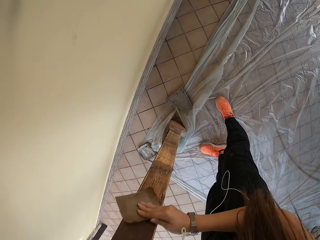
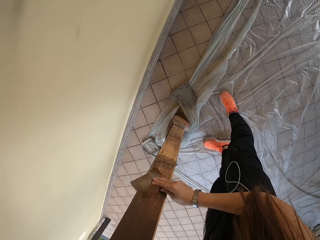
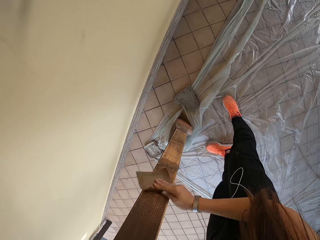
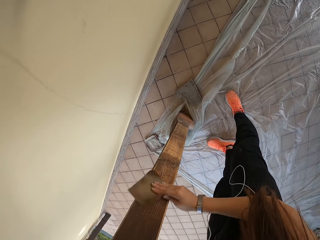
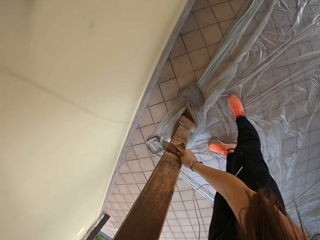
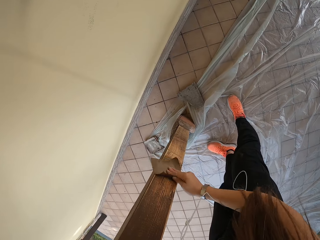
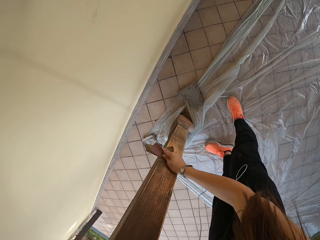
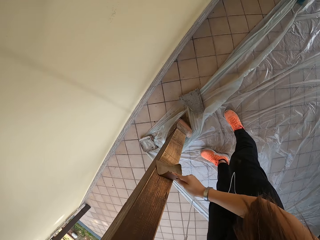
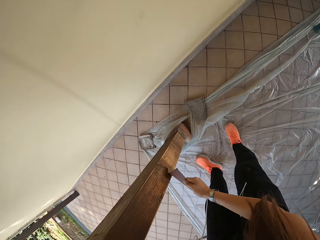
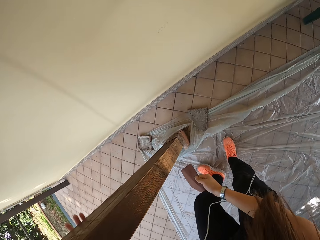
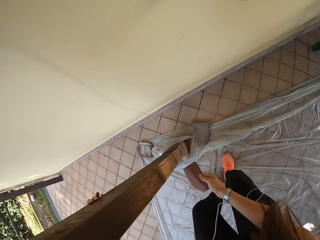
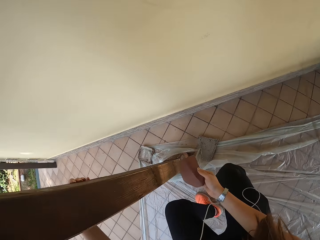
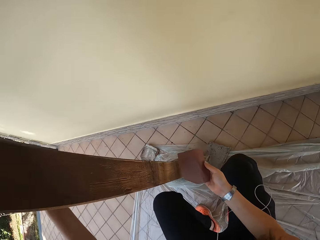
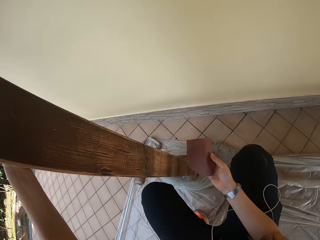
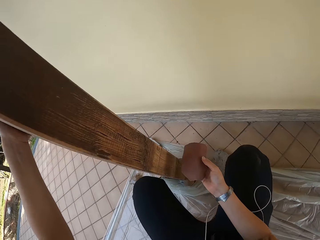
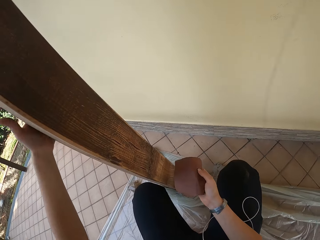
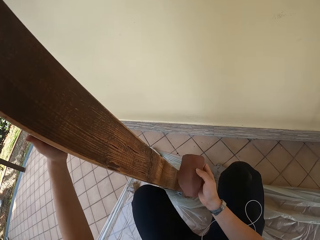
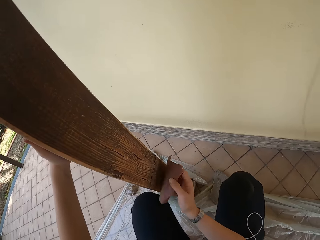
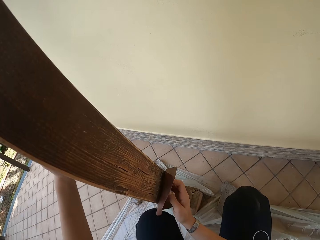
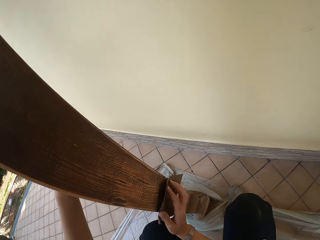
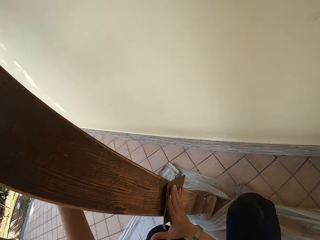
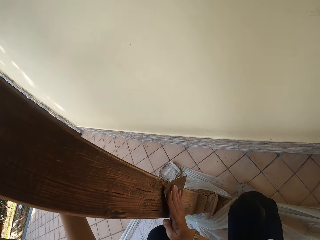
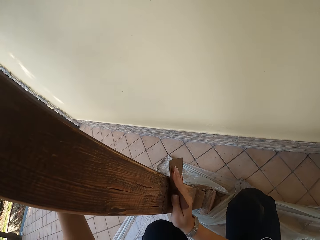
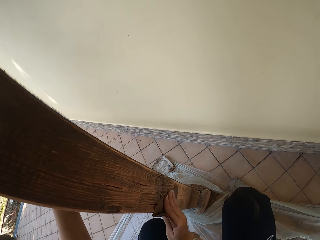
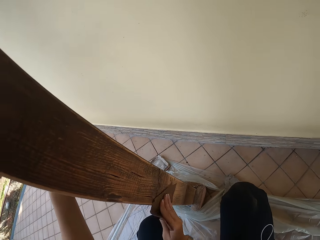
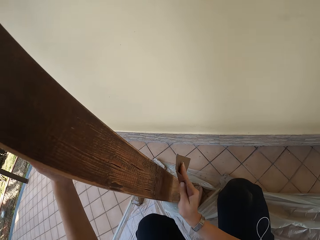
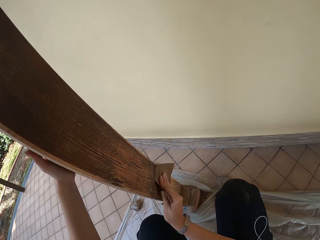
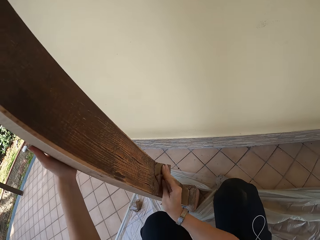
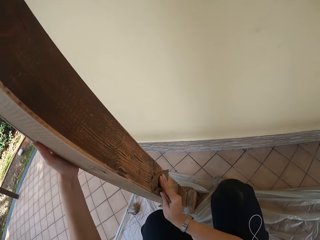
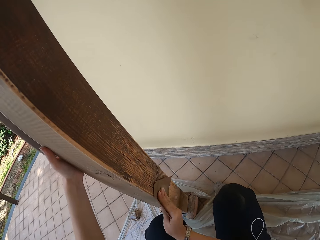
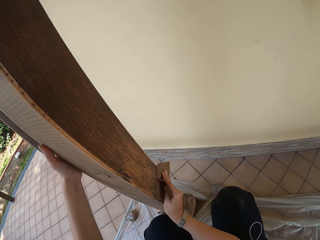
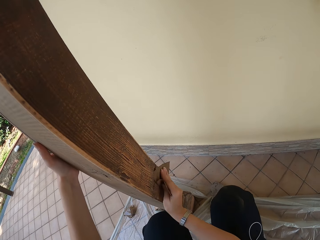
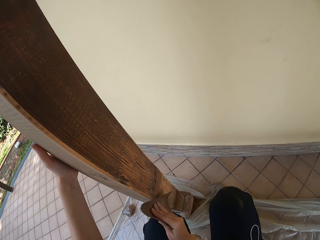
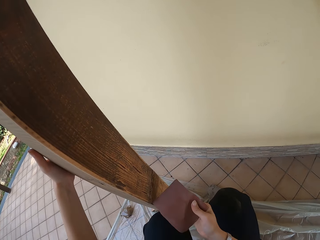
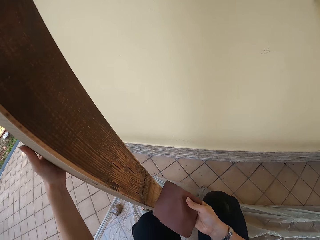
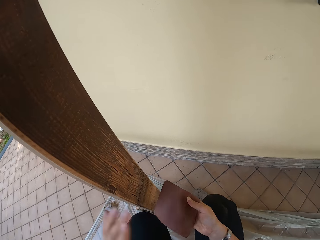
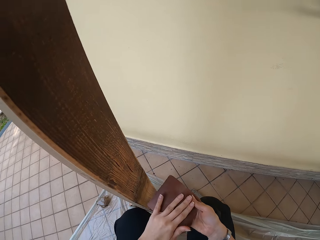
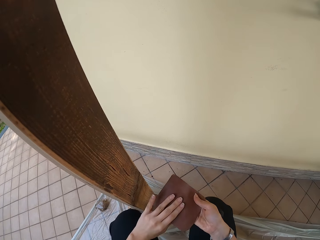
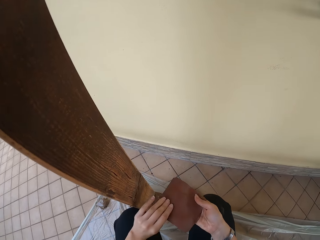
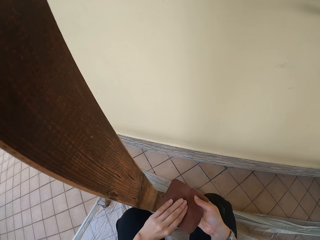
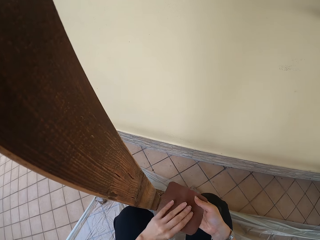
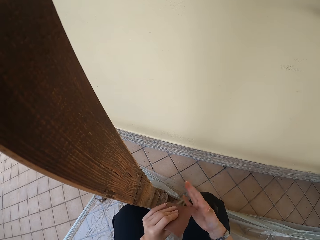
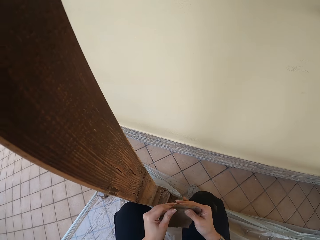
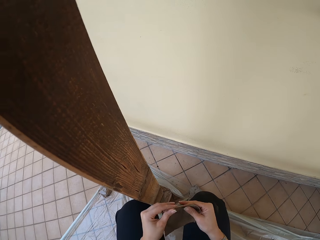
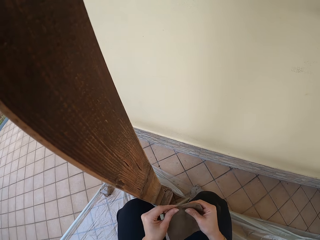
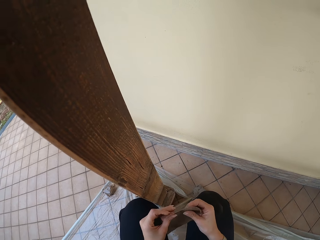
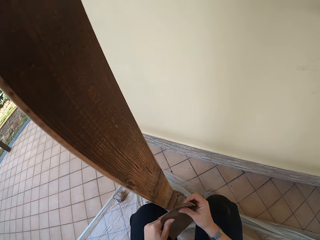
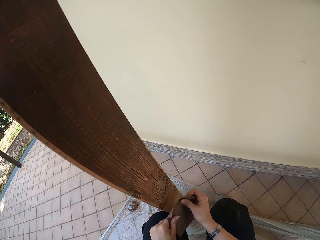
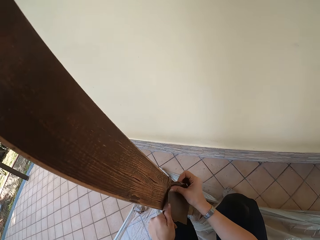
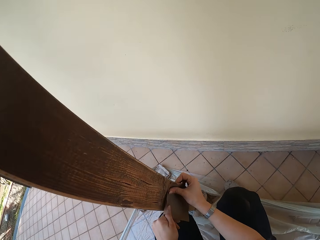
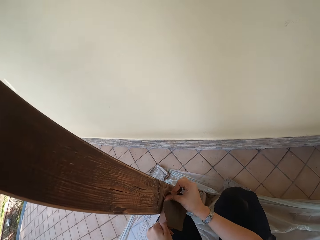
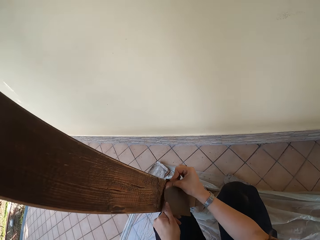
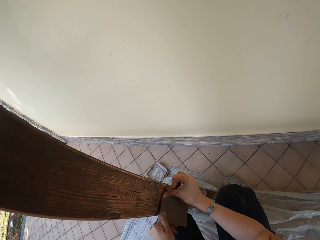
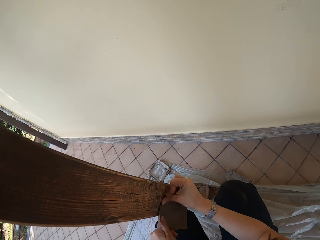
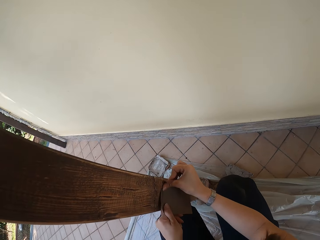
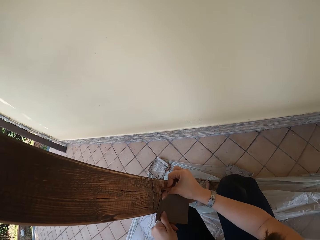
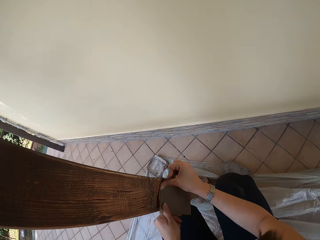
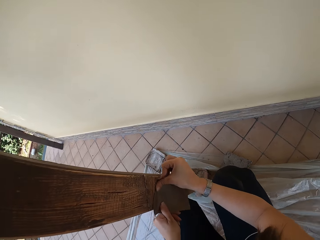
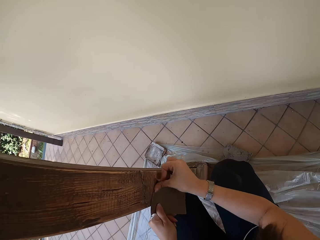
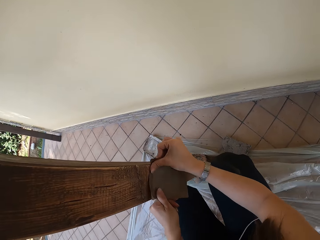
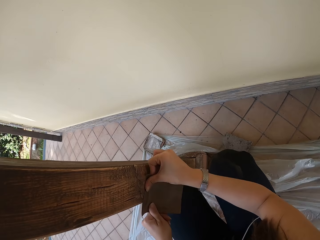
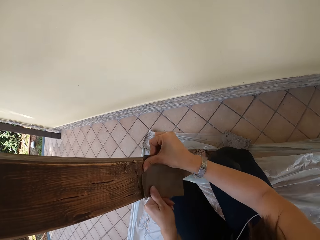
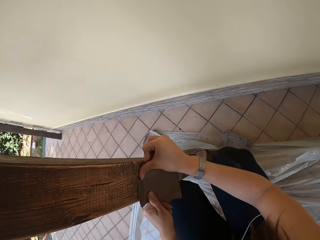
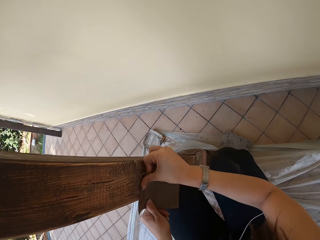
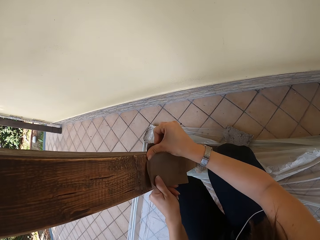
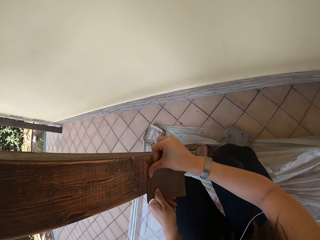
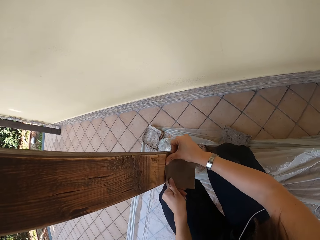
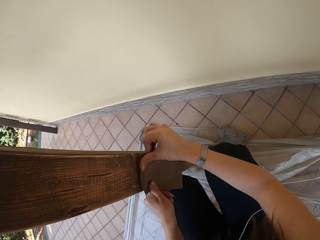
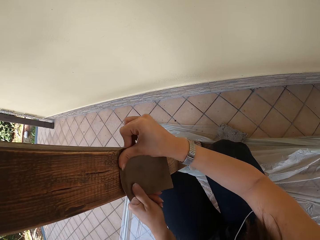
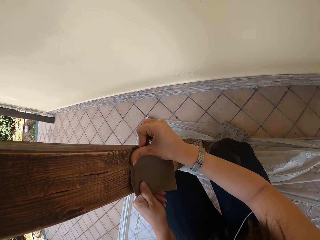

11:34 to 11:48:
The camera wearer squats. He scrubs the wood with the sandpaper. He touches the sandpaper. He scrubs the wood with the sandpaper. He smoothens the wooden pole with the sandpaper in both his hands.

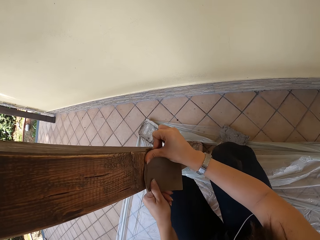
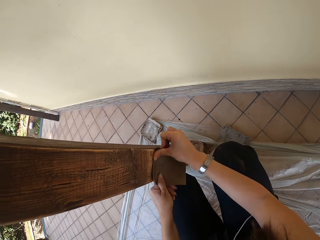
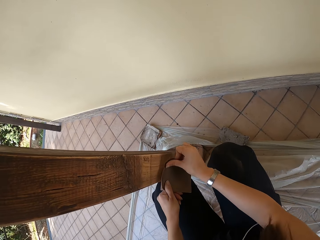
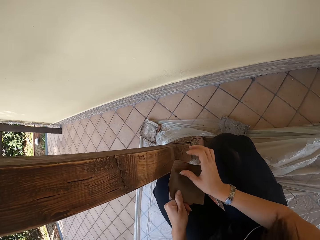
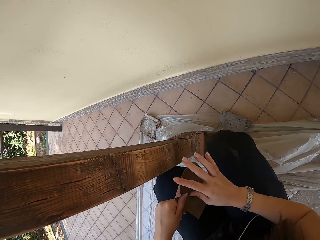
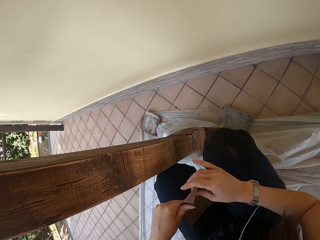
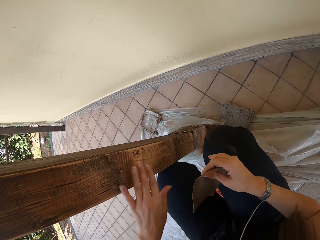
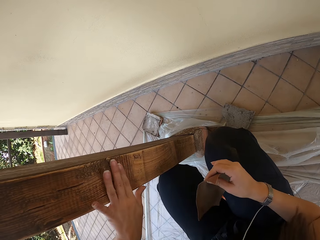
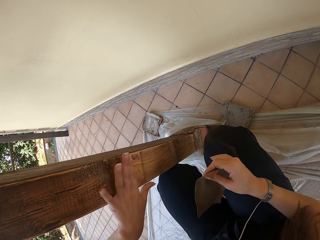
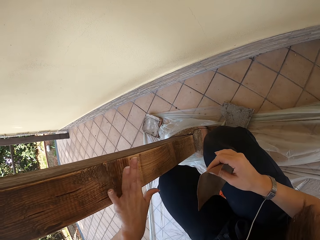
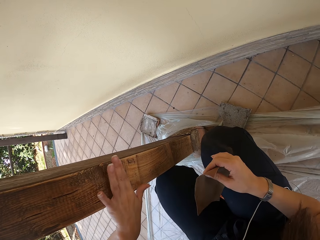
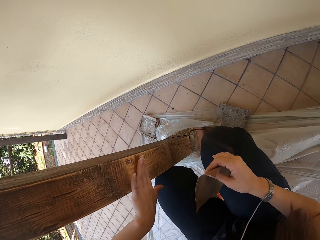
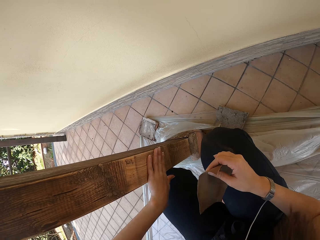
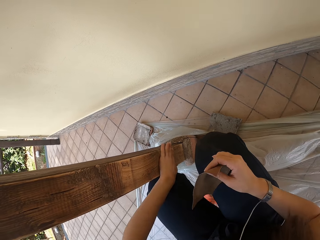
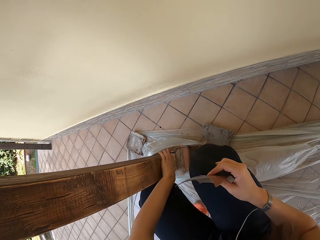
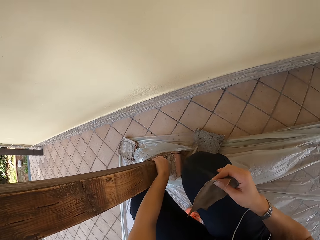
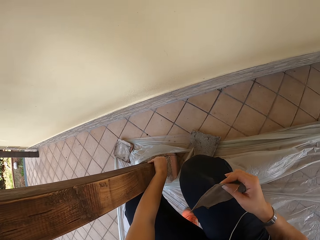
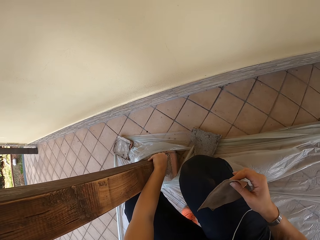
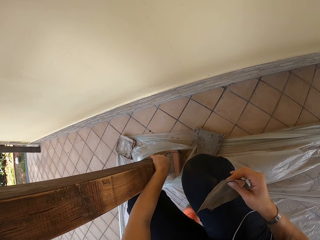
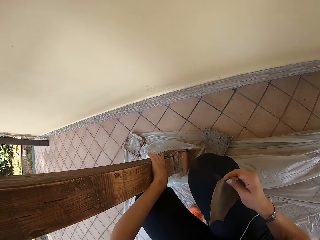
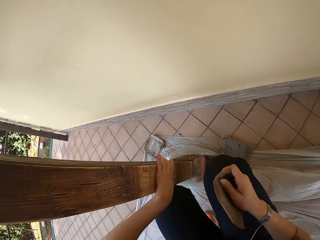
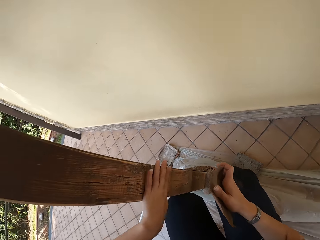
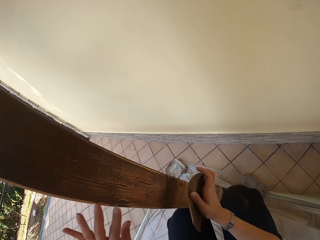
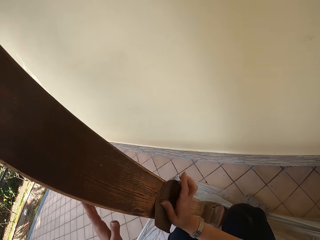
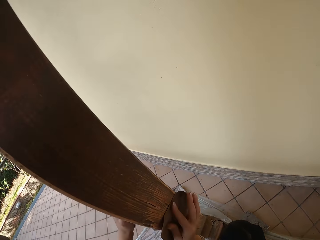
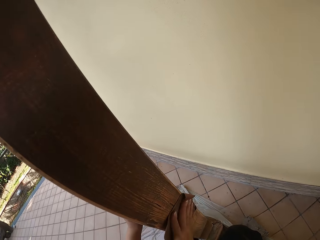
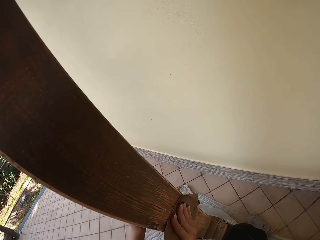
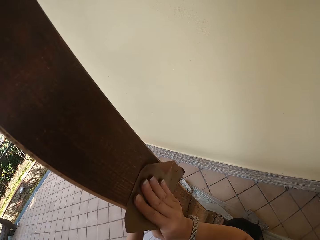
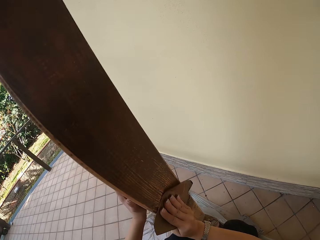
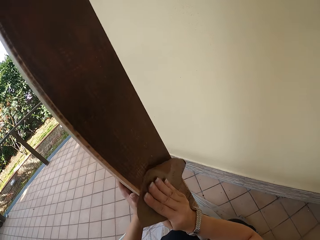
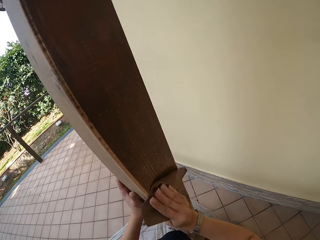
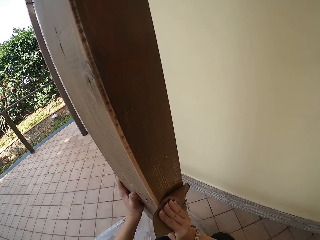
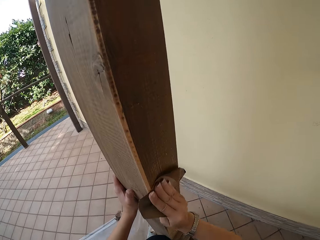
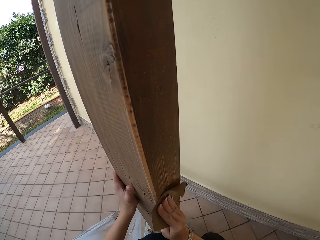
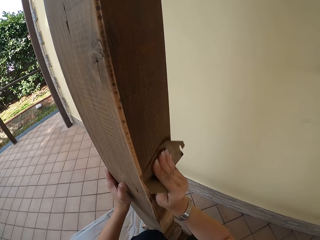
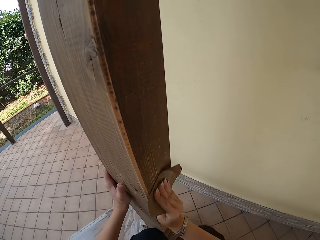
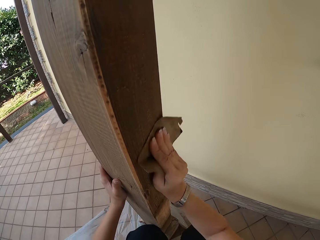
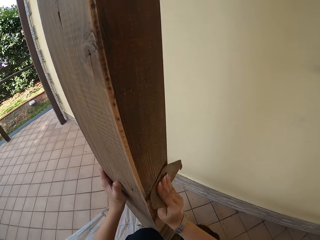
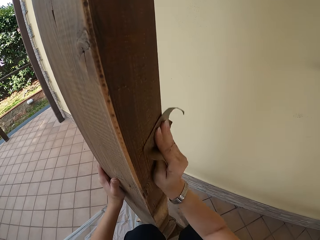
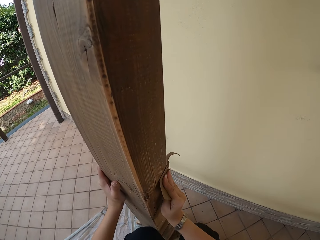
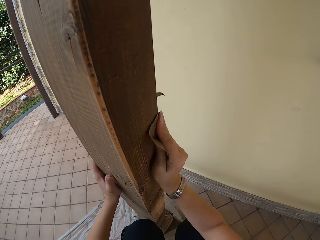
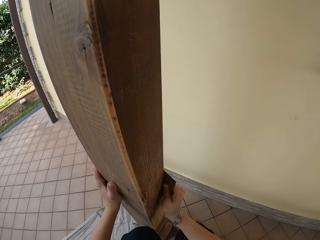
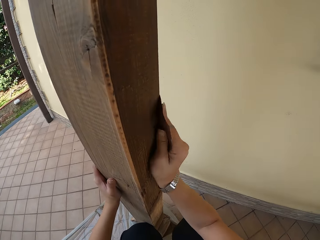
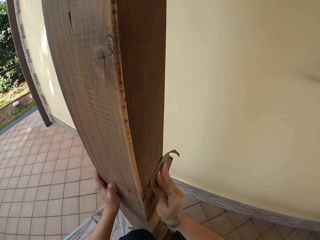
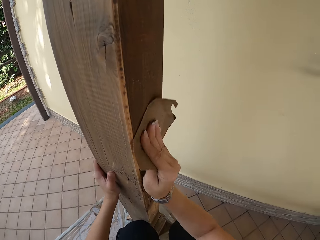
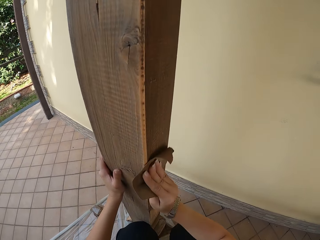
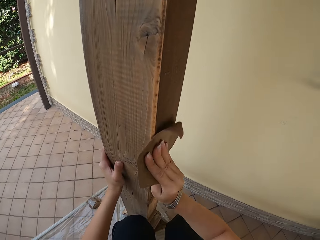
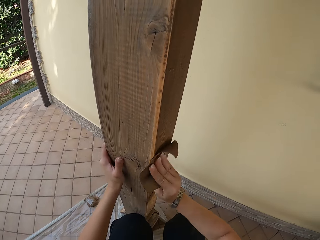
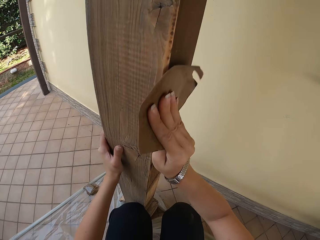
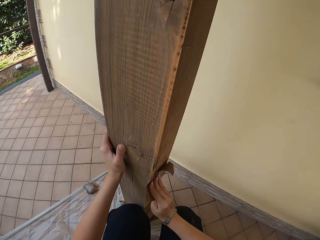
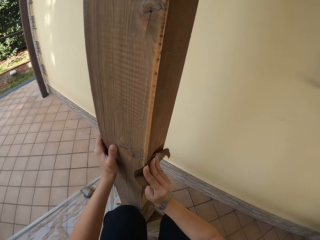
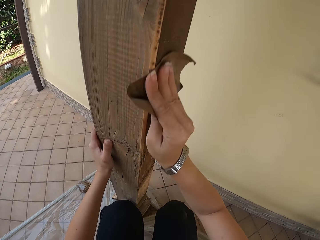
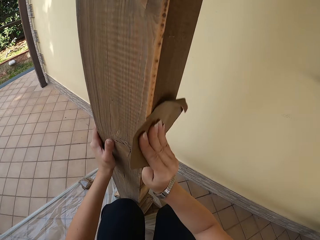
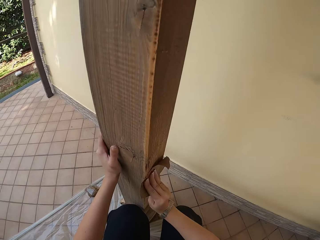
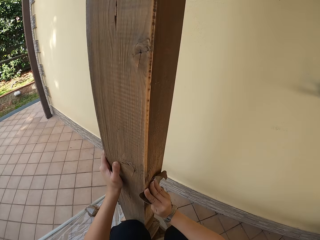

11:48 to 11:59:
The camera wearer touches the sandpaper. He rubs the wooden pole with his left hand. He touches the wood. He scrubs the wood with the sandpaper. He smoothens the wooden pole with the sandpaper in his right hand.
